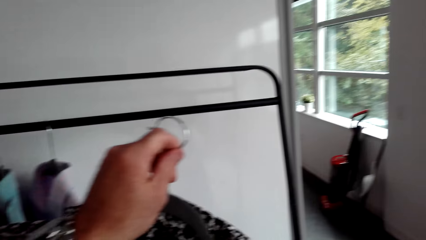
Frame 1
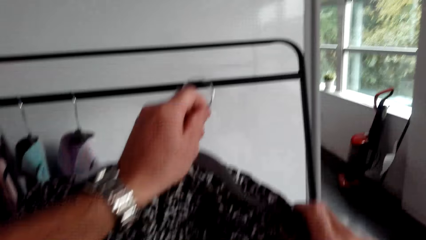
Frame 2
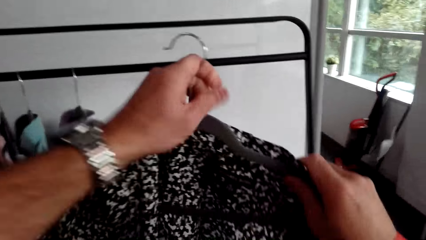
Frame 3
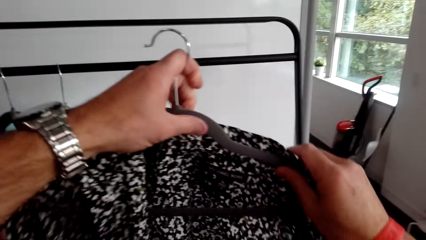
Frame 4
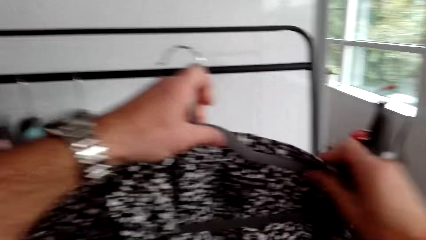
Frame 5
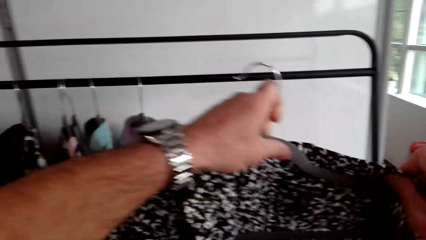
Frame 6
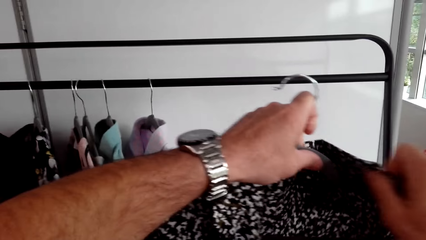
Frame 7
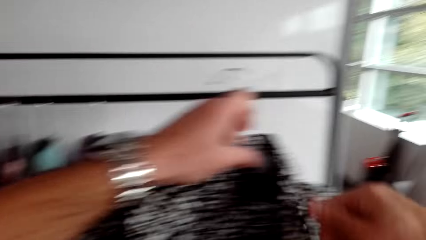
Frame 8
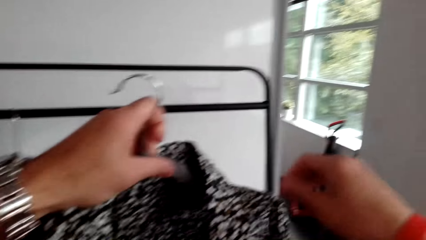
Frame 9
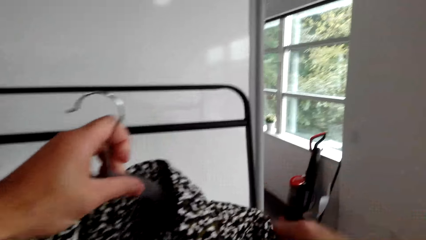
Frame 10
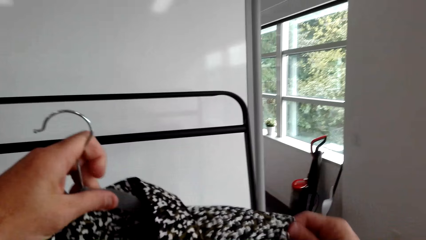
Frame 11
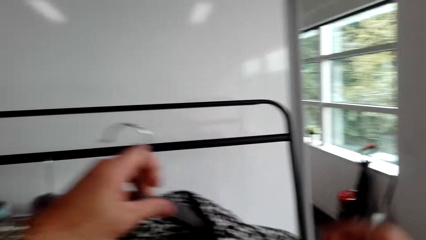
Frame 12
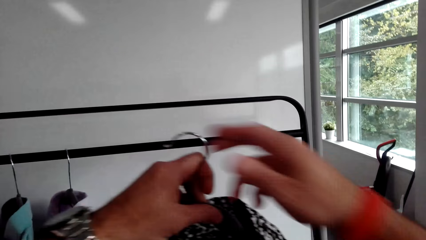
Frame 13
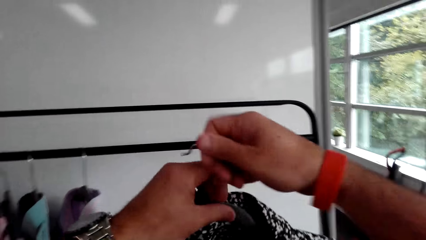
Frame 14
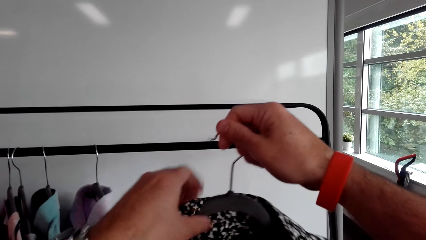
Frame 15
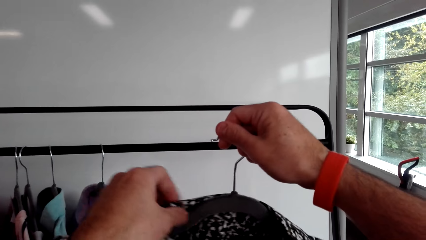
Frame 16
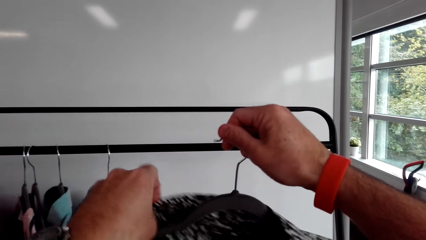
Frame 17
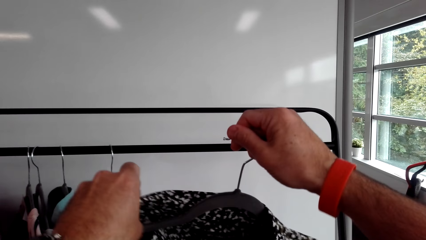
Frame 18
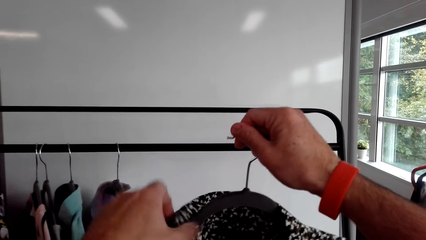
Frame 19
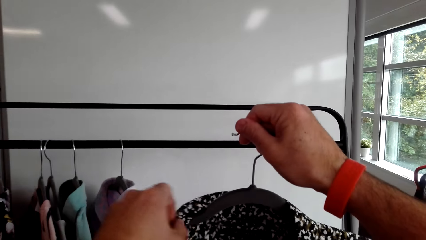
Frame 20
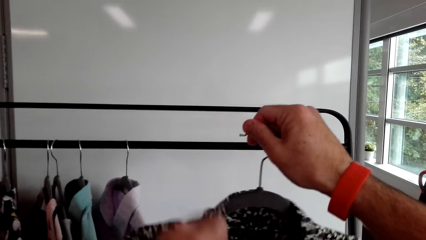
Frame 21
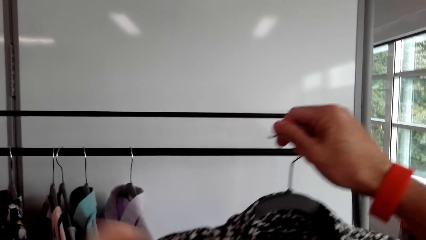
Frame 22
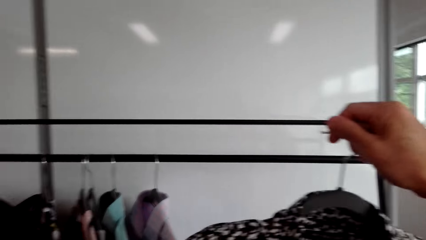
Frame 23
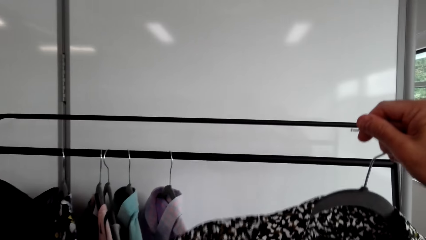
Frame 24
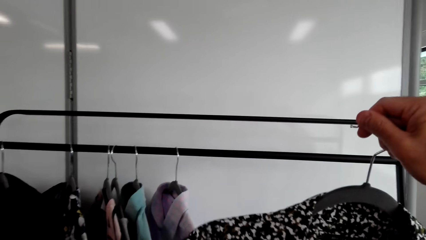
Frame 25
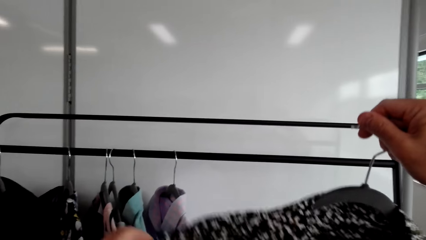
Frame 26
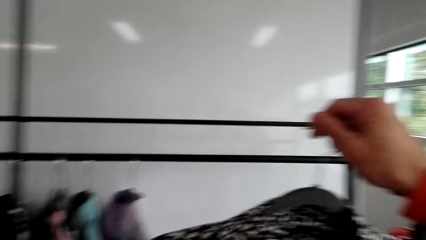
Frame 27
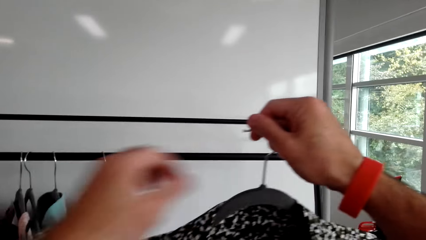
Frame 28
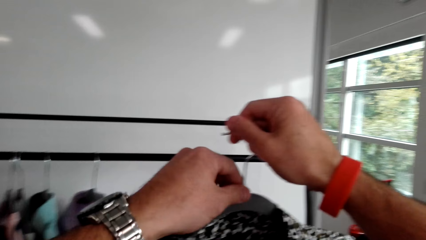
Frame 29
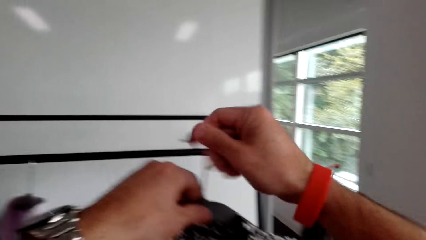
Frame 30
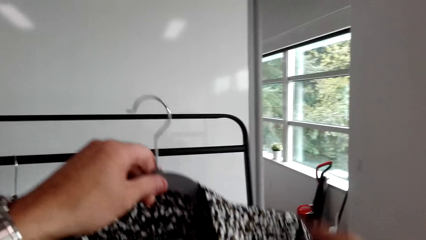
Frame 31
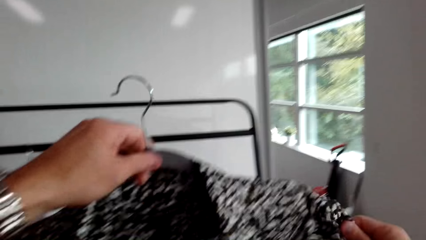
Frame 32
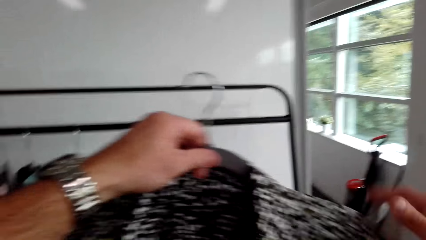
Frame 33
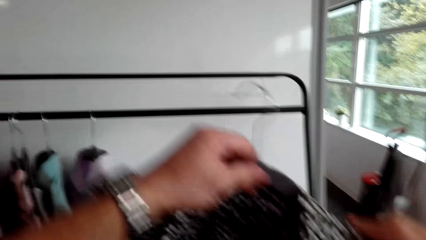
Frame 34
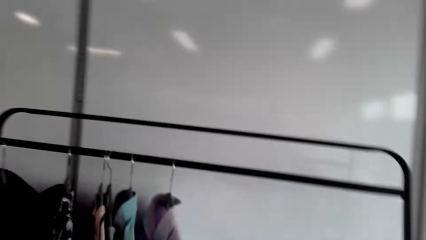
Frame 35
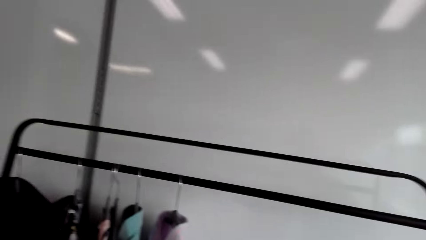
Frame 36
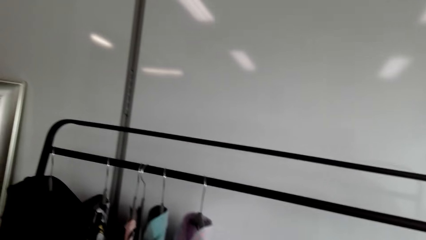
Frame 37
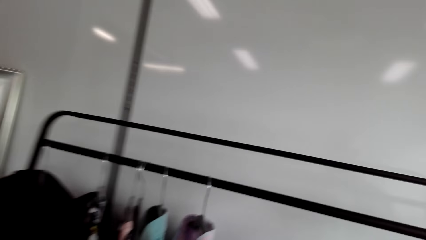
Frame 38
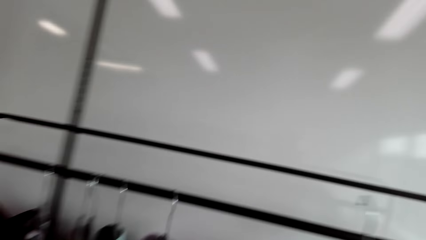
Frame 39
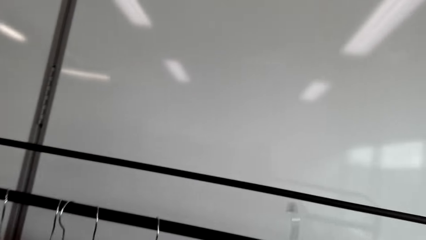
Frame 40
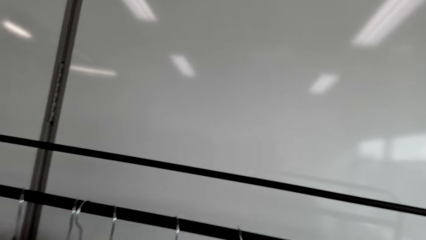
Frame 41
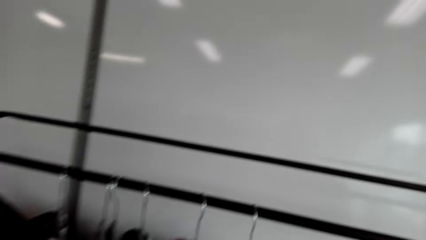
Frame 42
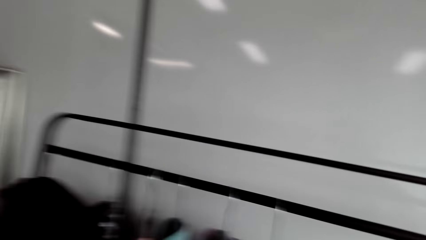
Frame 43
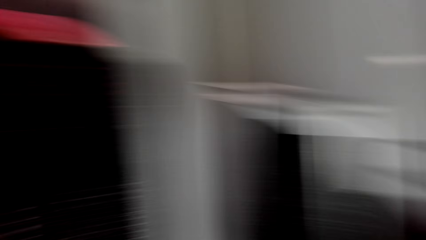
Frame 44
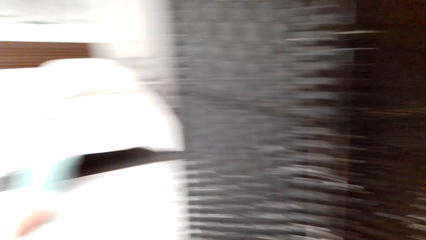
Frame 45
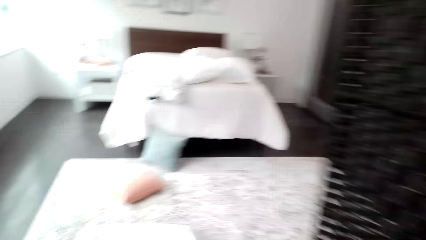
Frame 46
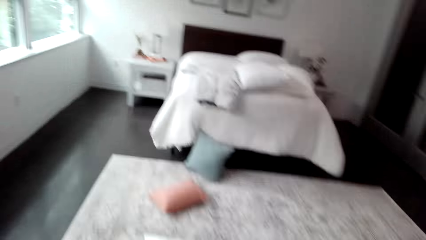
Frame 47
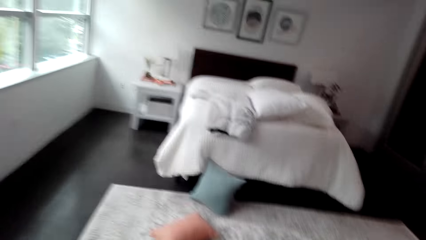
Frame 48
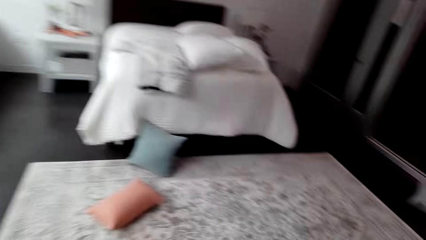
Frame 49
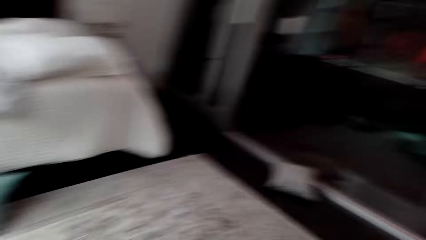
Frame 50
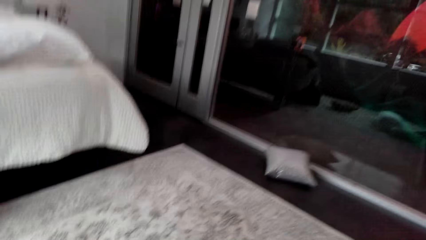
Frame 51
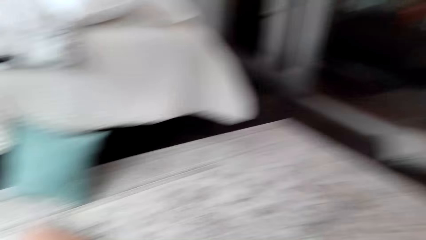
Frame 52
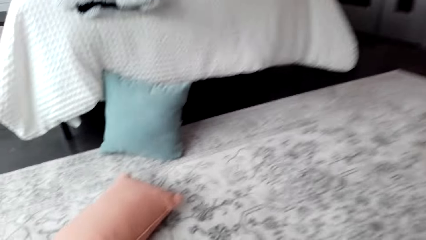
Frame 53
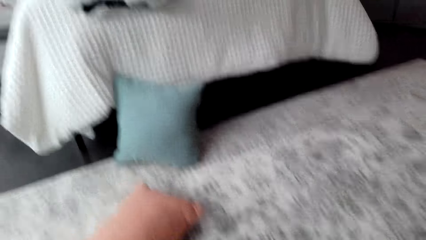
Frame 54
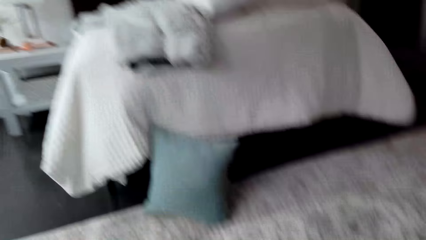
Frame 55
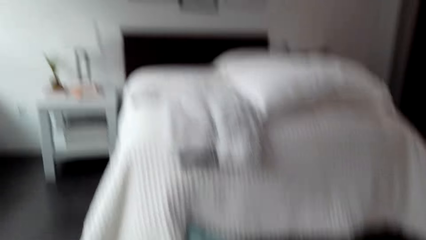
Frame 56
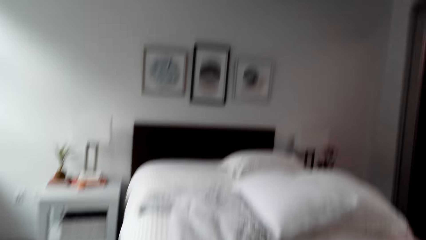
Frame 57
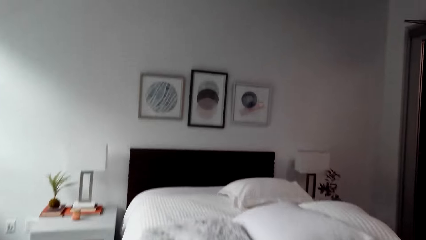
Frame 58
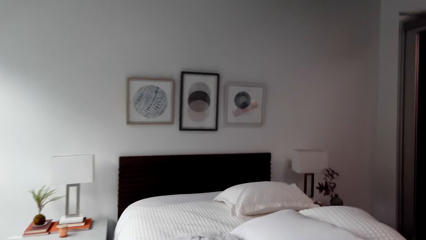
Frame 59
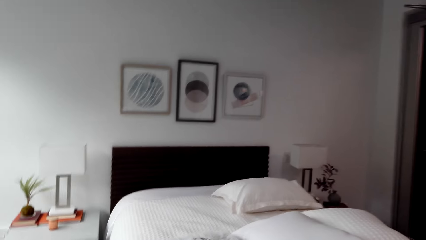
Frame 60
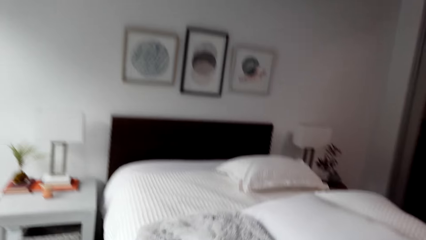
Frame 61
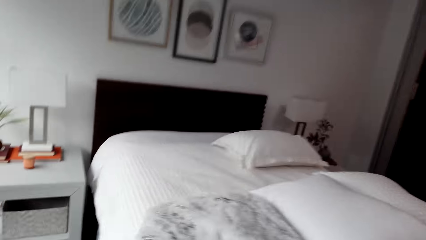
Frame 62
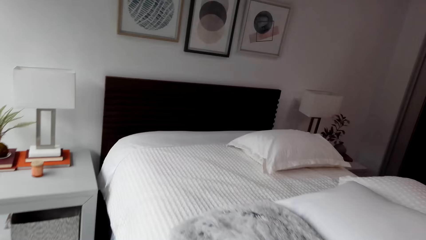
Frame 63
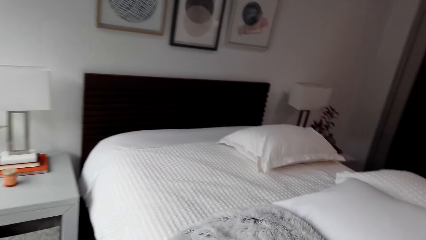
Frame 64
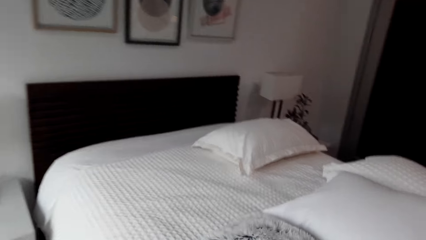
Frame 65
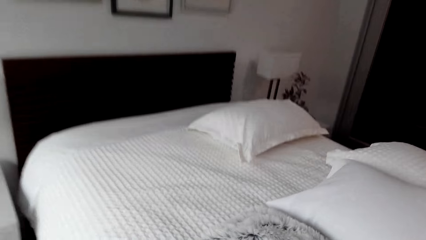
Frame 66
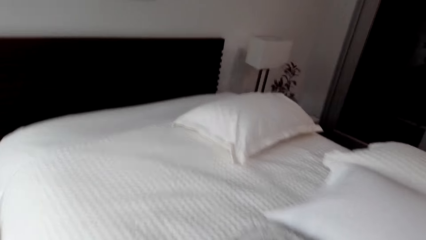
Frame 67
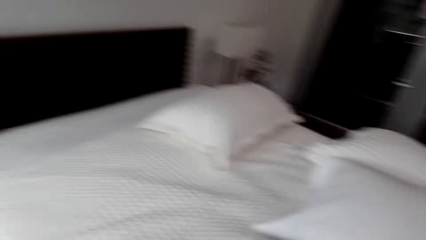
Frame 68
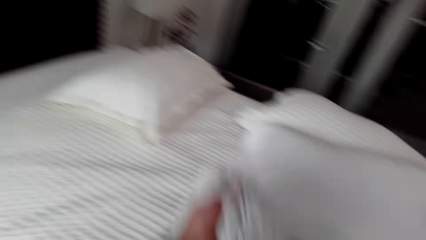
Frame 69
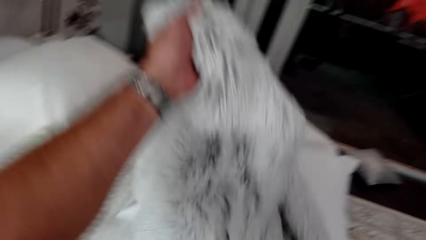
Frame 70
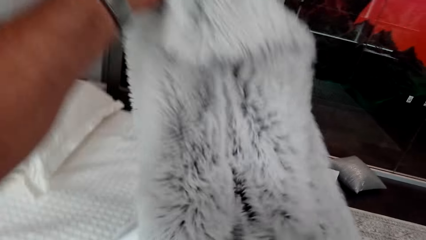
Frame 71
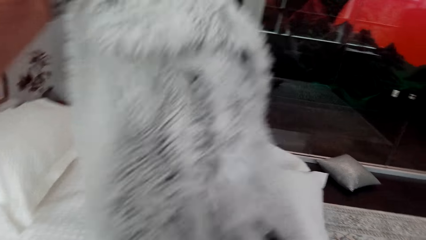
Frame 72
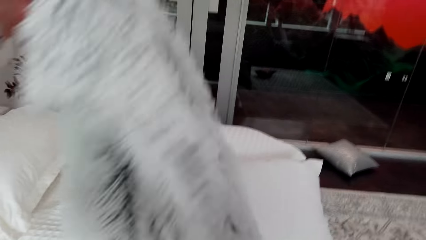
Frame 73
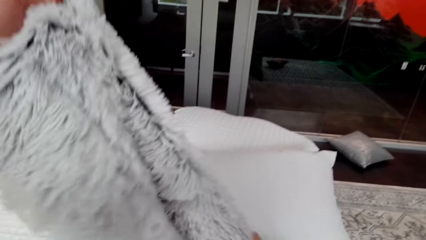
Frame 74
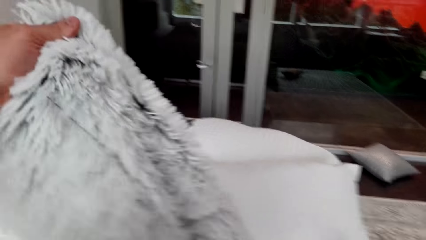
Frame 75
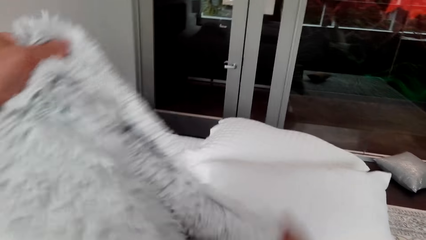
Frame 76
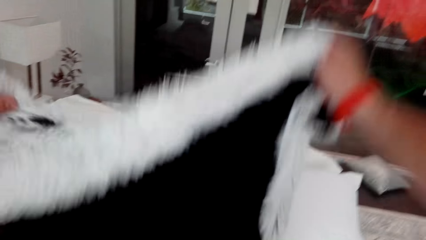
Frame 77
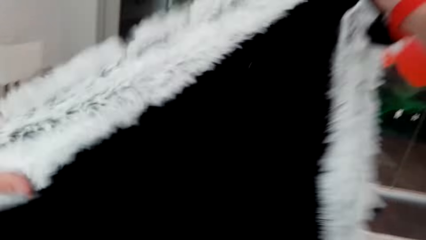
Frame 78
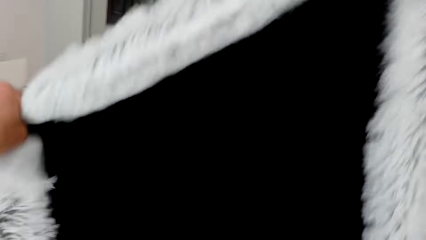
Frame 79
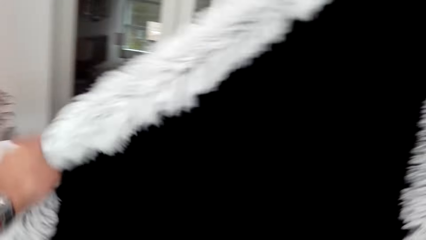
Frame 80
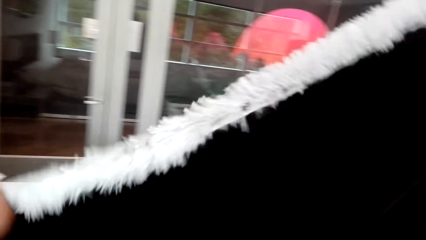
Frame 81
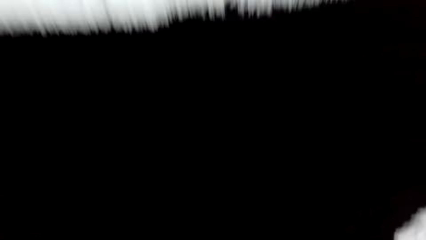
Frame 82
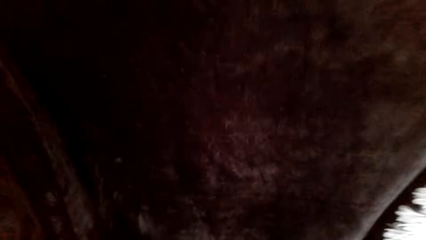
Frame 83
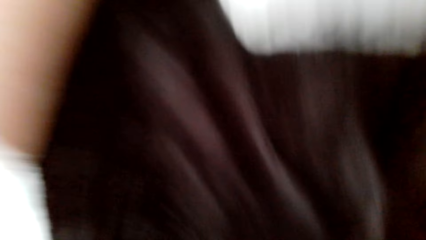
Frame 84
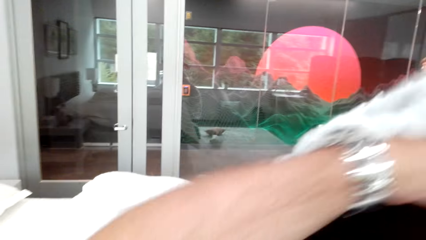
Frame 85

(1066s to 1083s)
The camera wearer hangs the shirt on the stand. They move around and pick up the blanket.
